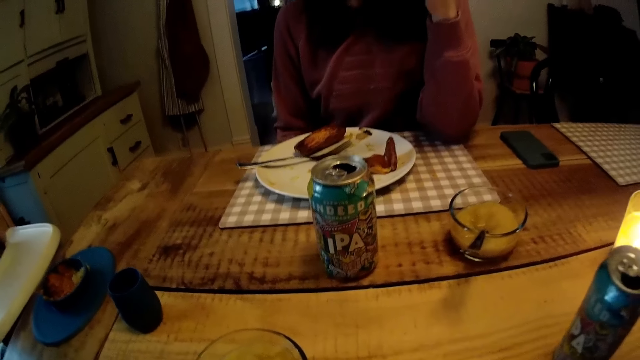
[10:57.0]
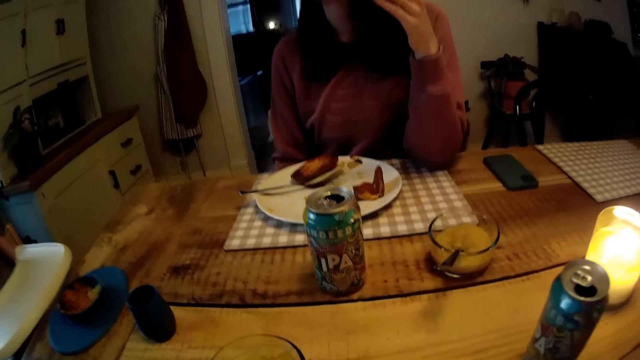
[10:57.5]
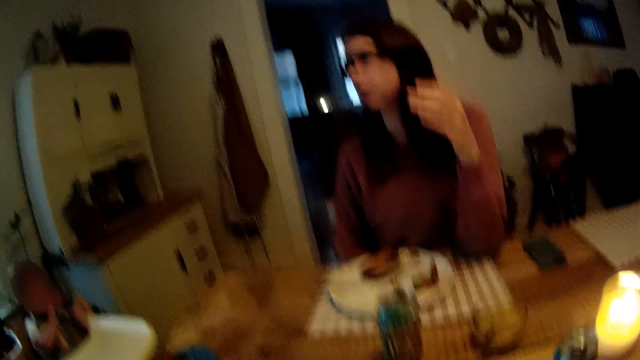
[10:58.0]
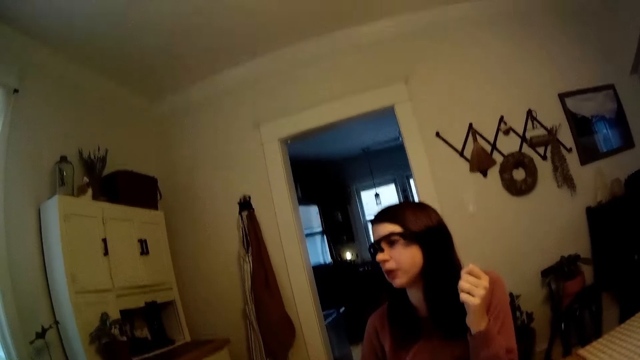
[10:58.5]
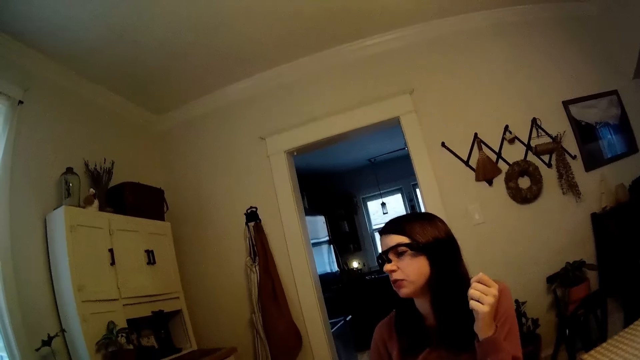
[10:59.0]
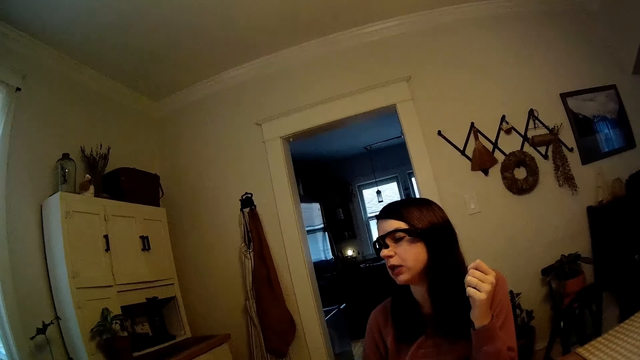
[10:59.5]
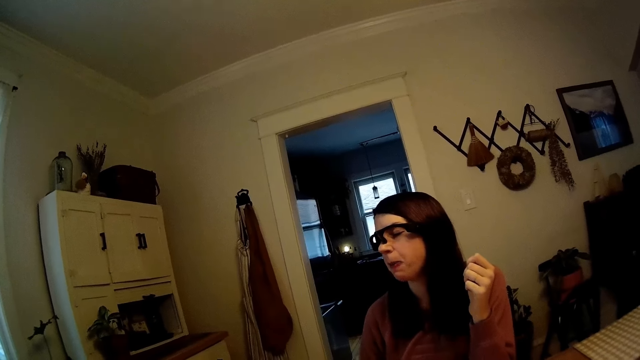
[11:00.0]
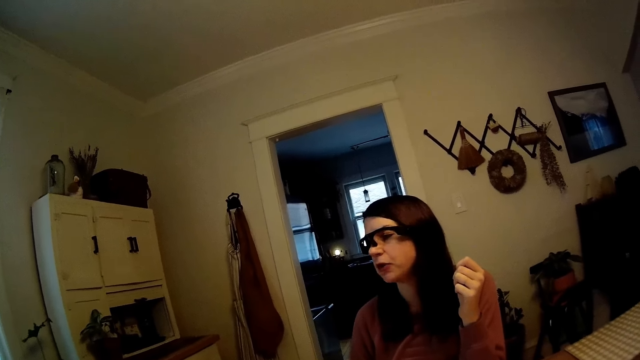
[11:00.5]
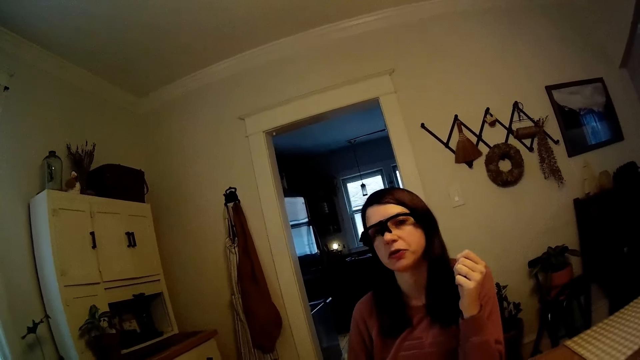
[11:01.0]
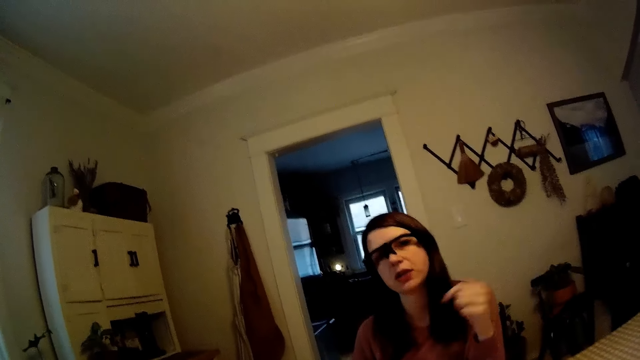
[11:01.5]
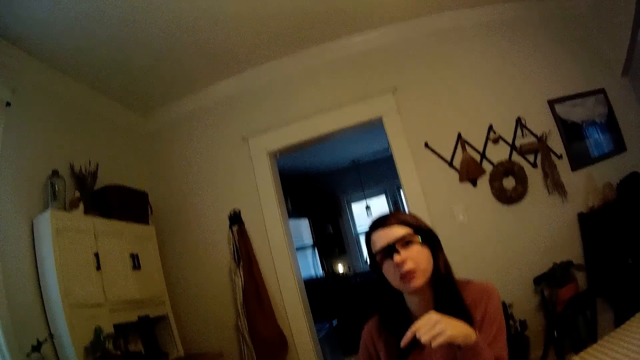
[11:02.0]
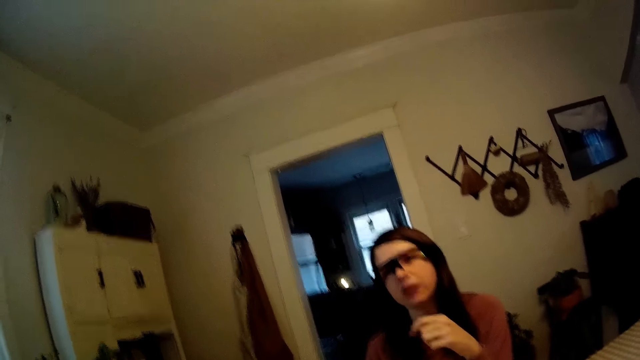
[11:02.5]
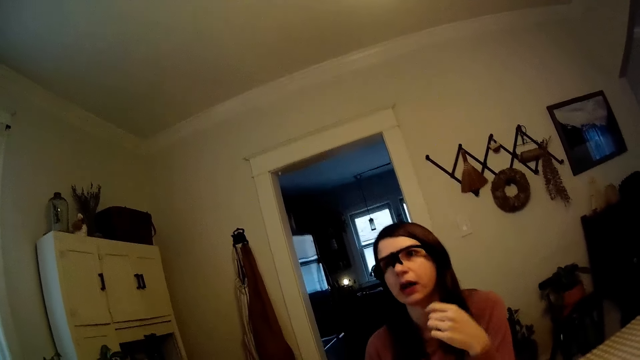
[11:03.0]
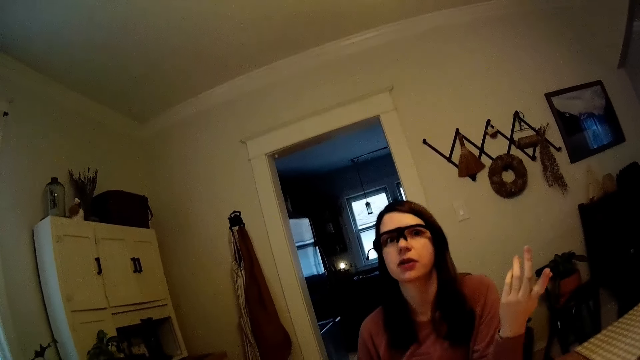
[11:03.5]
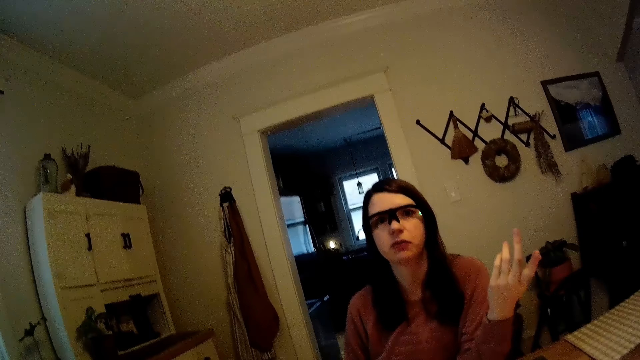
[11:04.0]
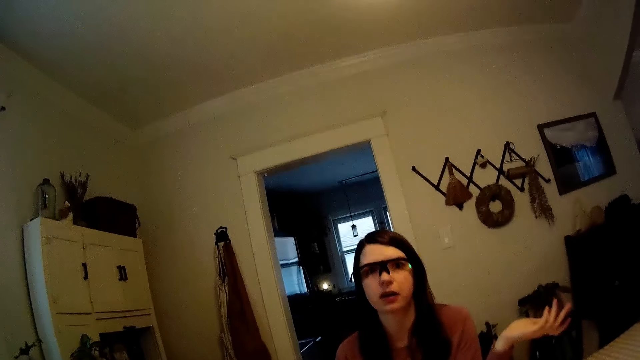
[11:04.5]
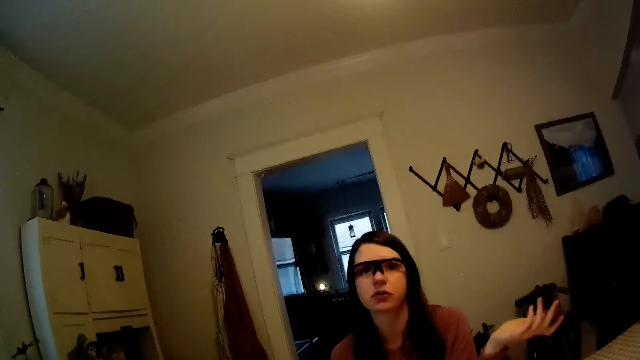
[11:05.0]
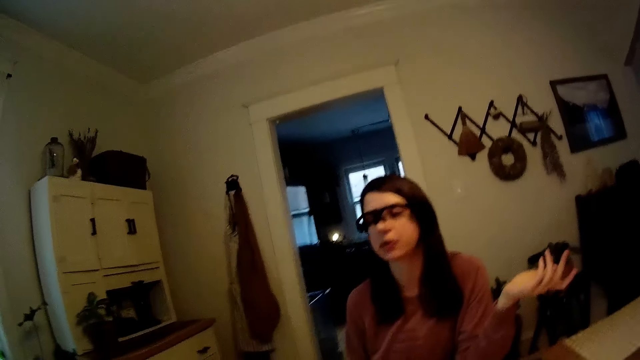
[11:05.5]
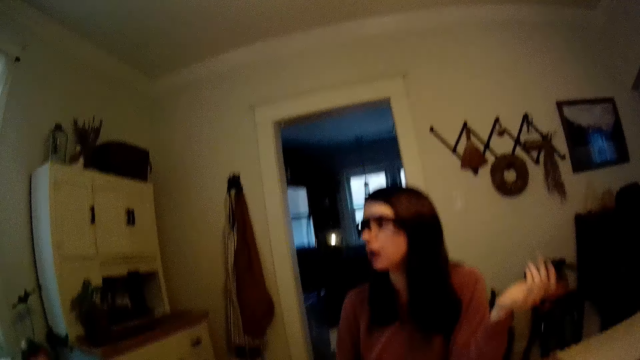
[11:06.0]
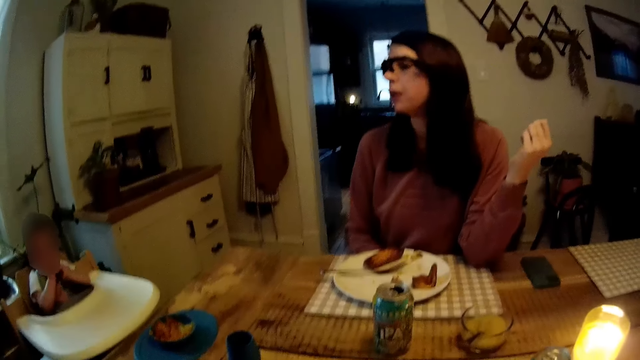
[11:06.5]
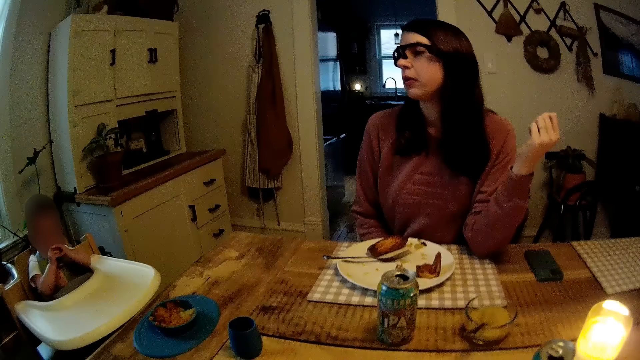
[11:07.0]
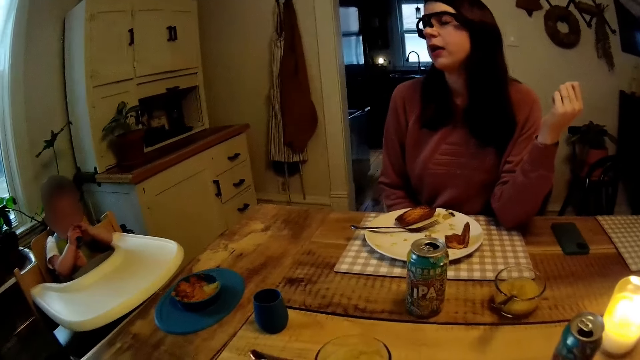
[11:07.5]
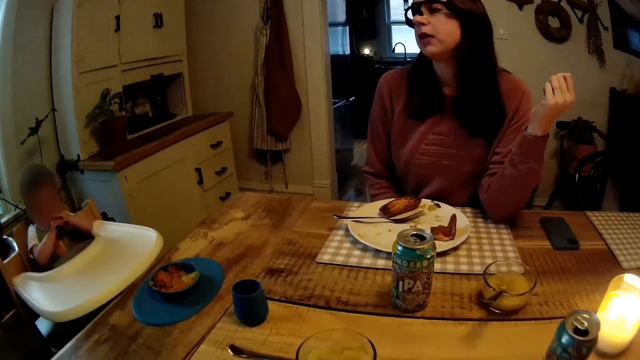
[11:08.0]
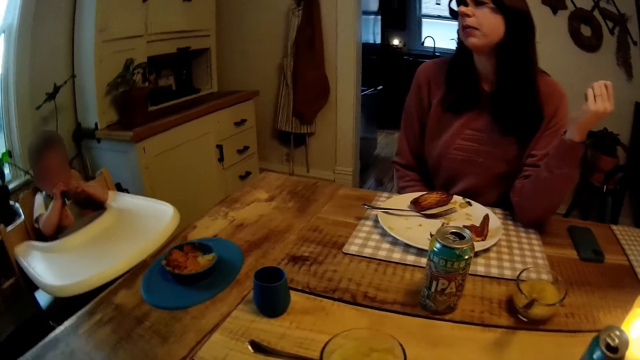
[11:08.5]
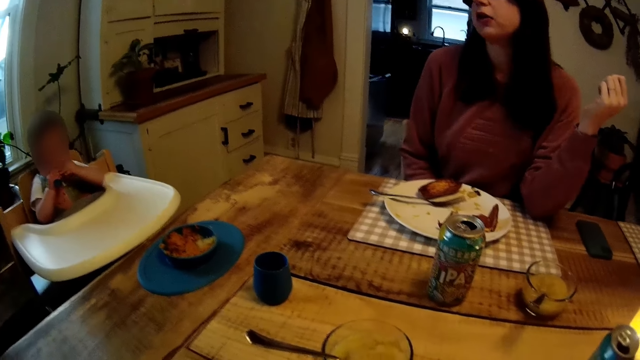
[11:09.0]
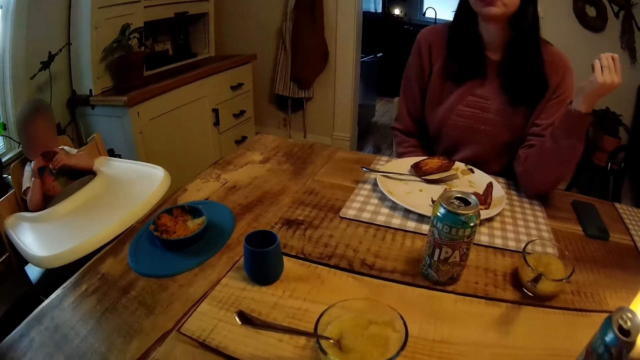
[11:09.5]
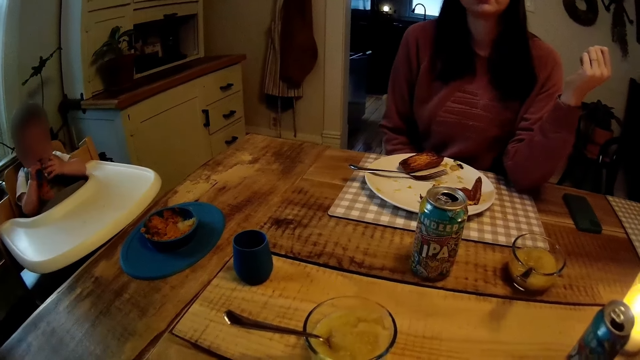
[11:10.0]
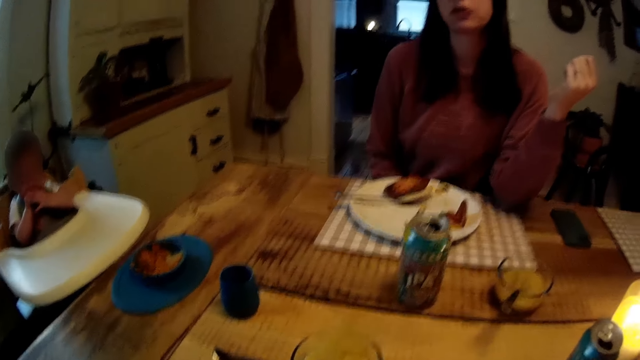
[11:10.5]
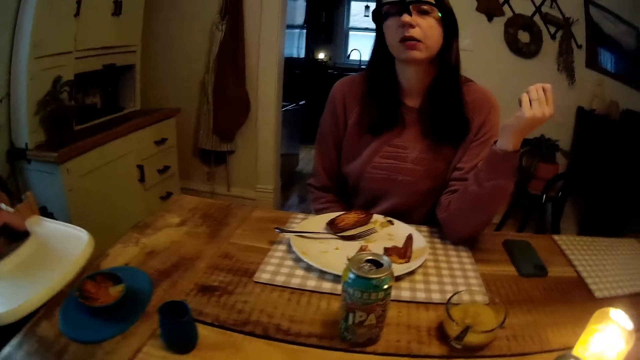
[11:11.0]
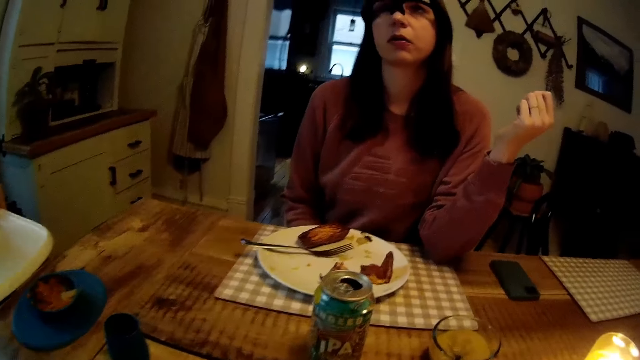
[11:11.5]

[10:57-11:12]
A baby holds a spoon in the mouth. A woman converses with the camera wearer.

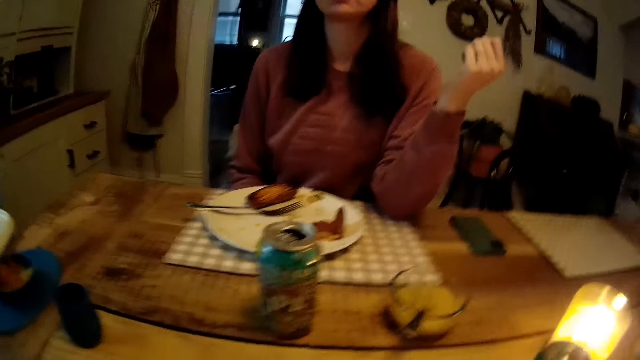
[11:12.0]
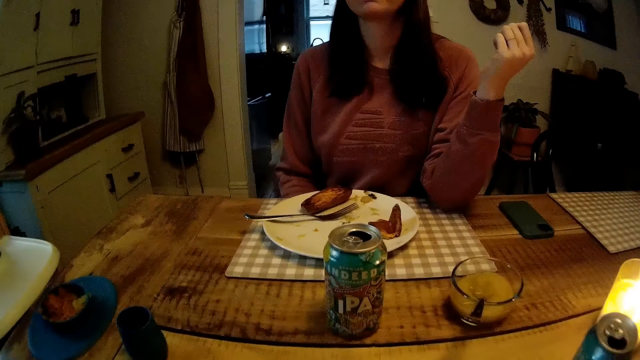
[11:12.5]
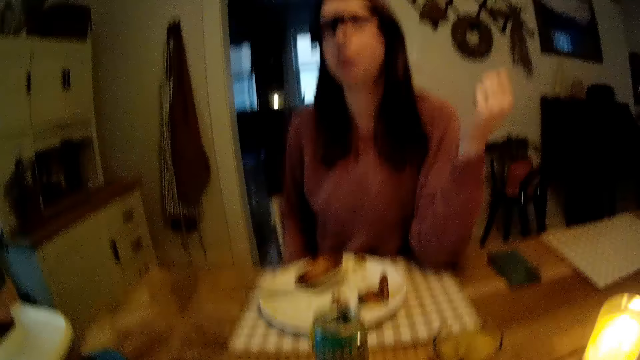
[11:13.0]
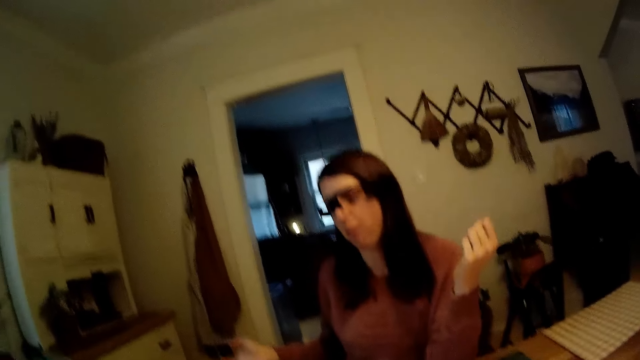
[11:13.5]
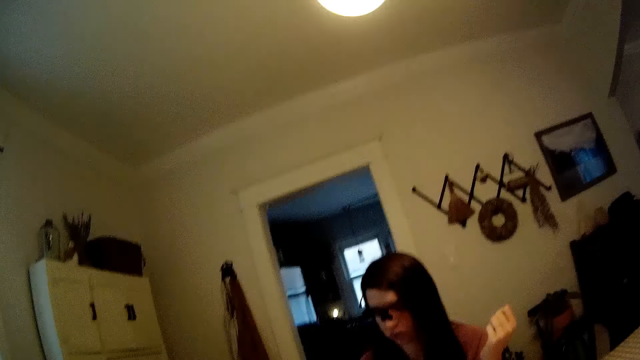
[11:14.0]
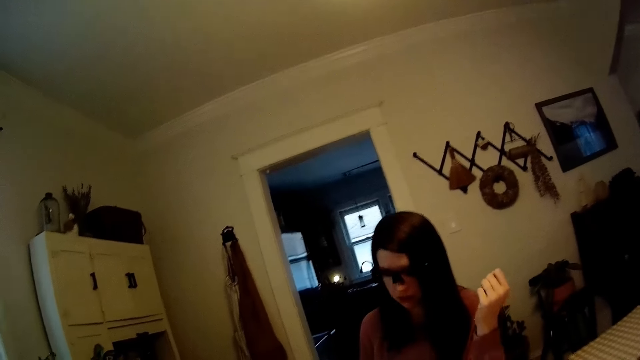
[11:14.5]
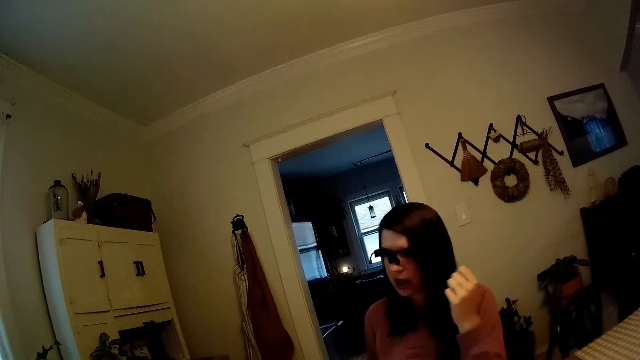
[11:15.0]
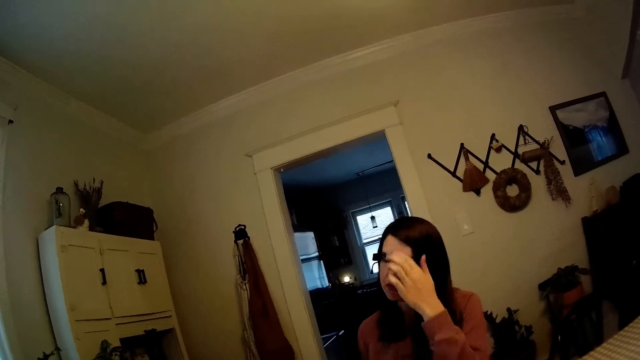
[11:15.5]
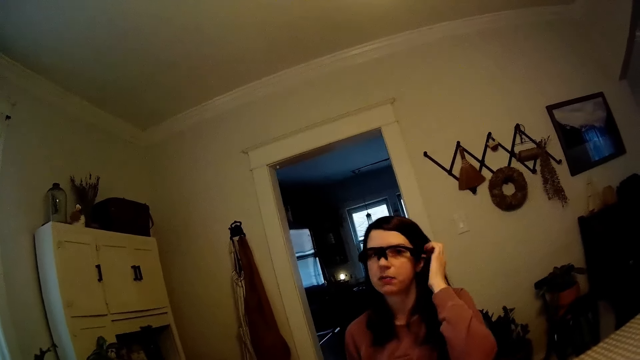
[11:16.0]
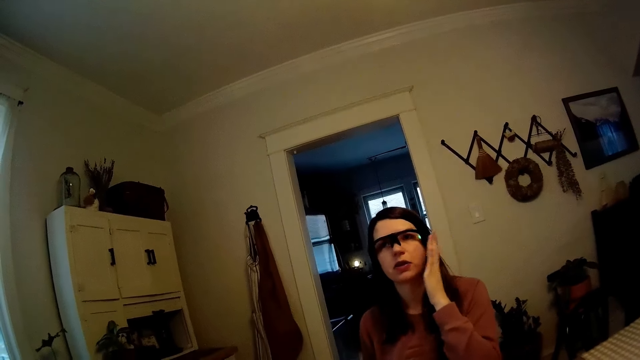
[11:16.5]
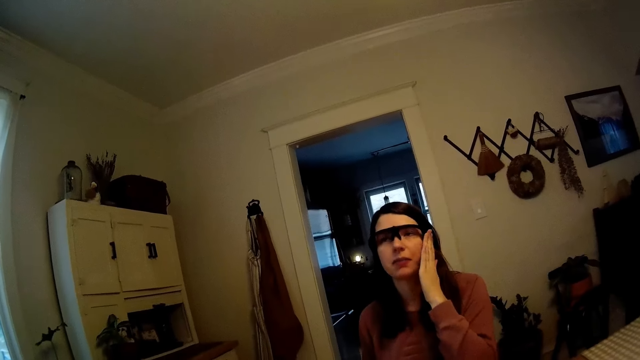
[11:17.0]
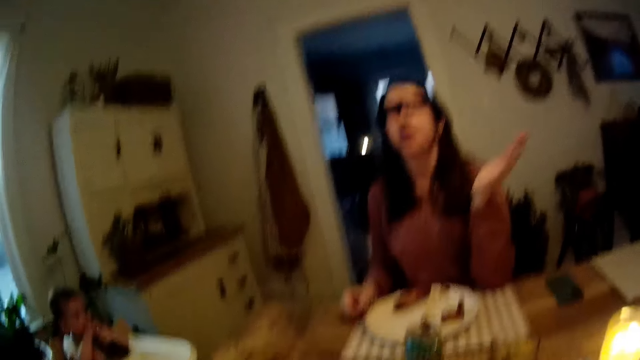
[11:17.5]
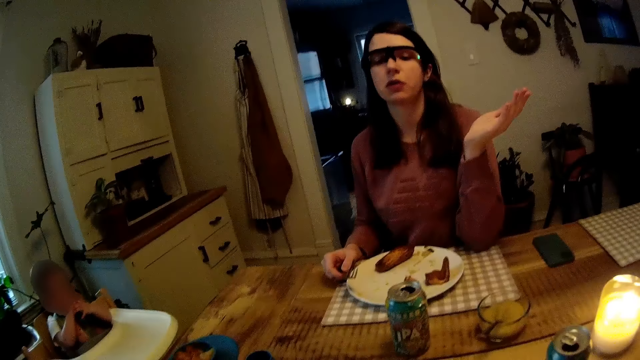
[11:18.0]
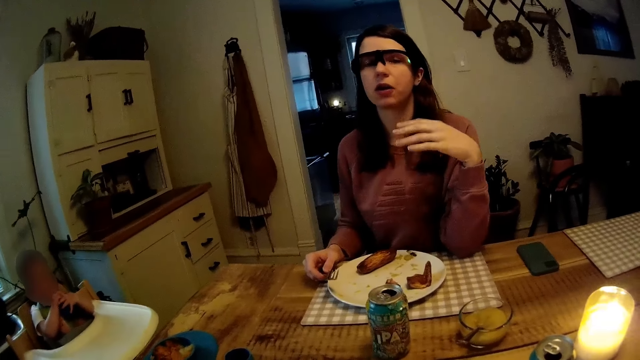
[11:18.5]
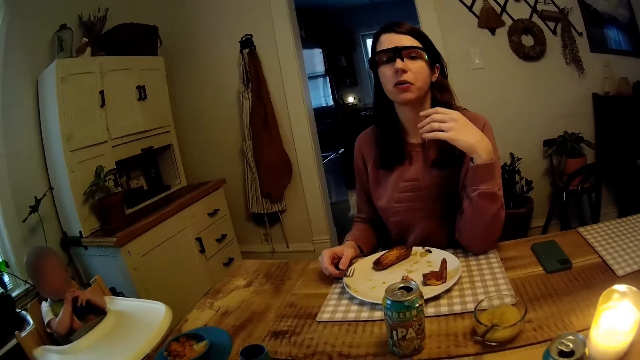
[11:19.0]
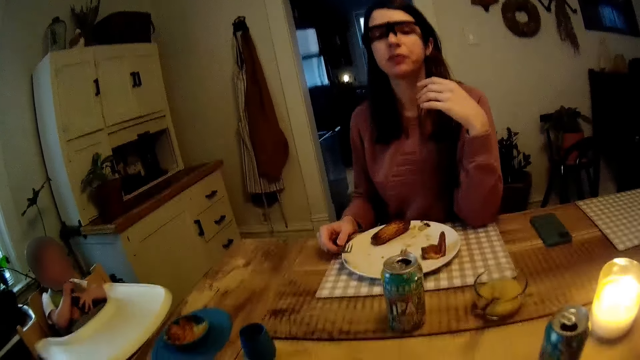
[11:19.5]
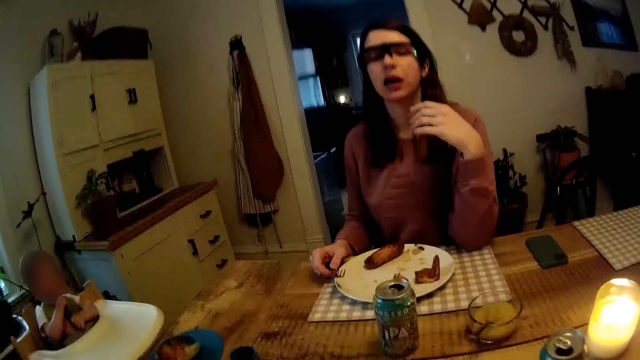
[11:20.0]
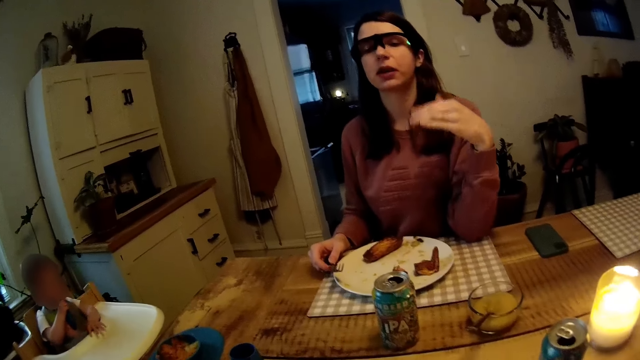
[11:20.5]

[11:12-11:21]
A woman puts her right hand on the table. The camera wearer interacts with the woman. The woman adjusts her hair and glasses with her left hand. The woman adjusts the camera. The woman speaks to the camera wearer.
